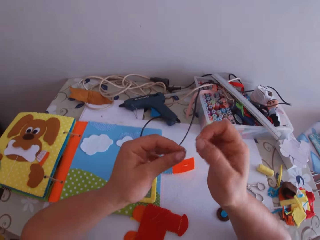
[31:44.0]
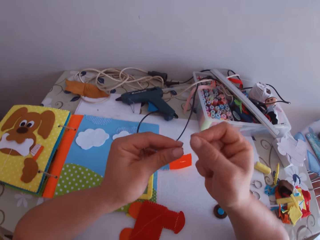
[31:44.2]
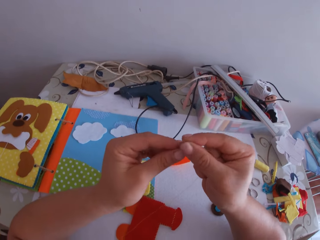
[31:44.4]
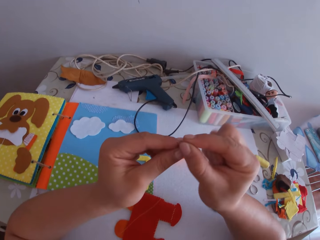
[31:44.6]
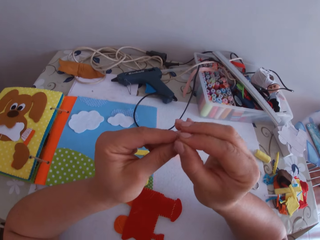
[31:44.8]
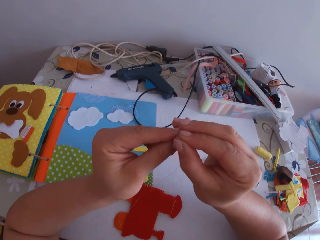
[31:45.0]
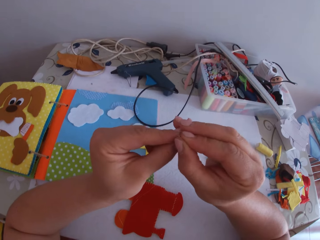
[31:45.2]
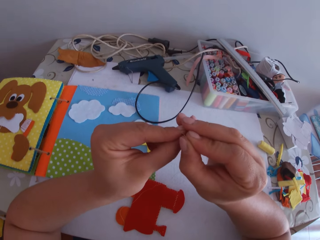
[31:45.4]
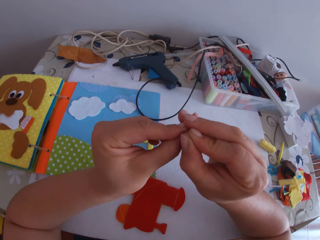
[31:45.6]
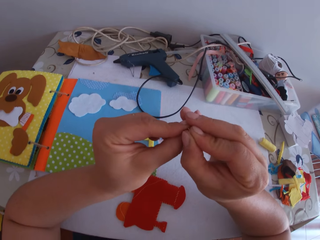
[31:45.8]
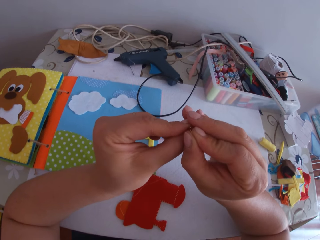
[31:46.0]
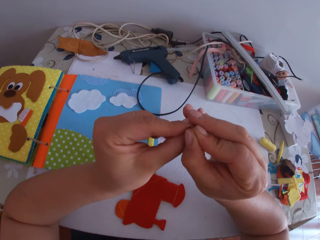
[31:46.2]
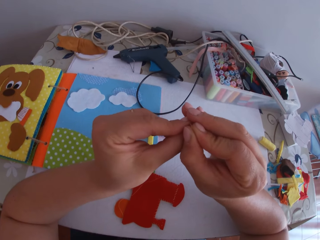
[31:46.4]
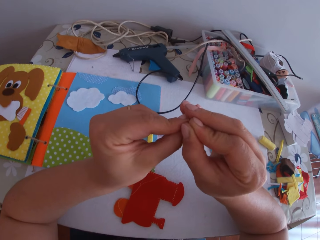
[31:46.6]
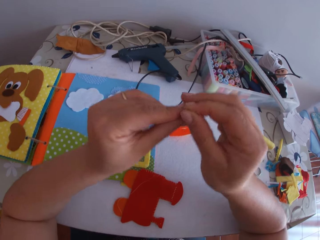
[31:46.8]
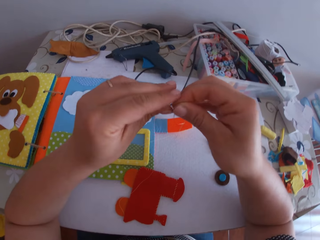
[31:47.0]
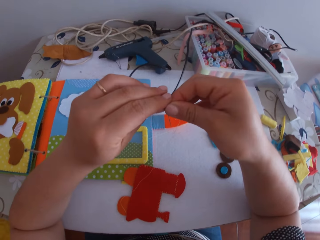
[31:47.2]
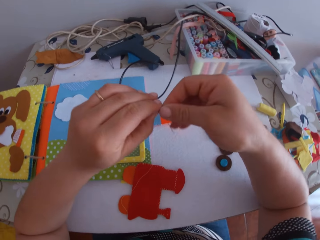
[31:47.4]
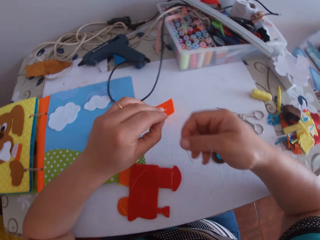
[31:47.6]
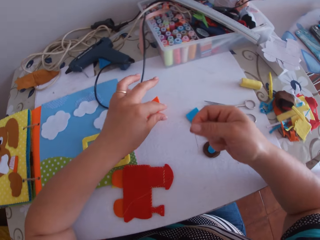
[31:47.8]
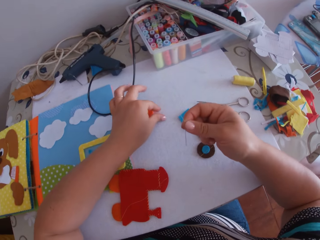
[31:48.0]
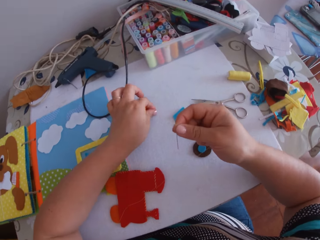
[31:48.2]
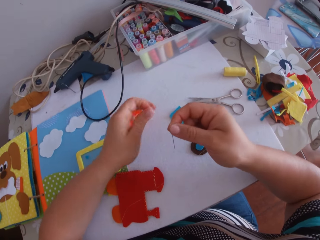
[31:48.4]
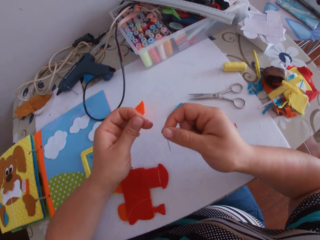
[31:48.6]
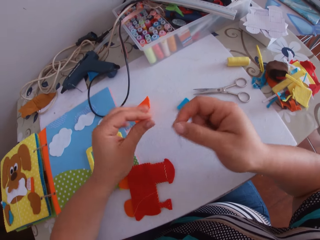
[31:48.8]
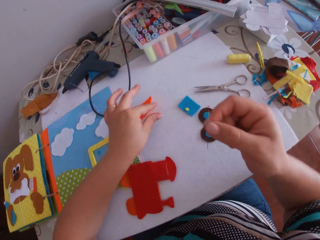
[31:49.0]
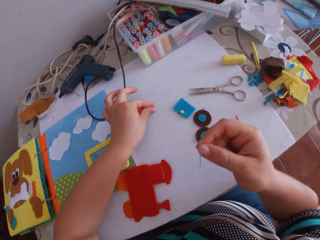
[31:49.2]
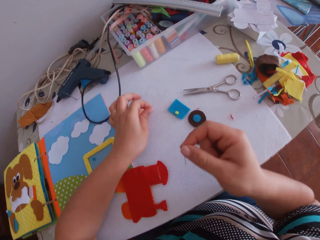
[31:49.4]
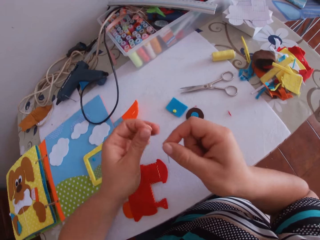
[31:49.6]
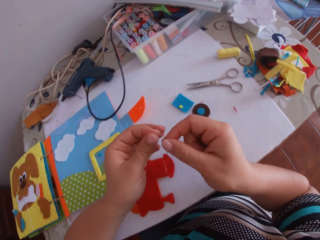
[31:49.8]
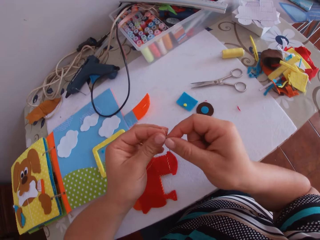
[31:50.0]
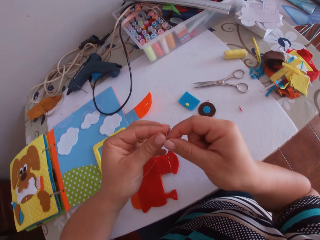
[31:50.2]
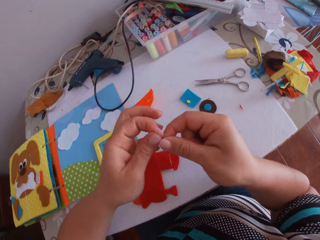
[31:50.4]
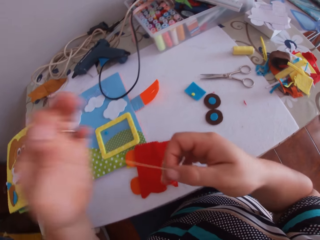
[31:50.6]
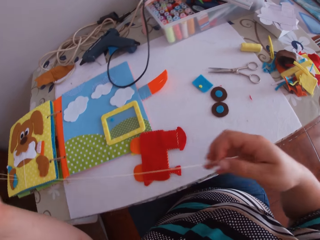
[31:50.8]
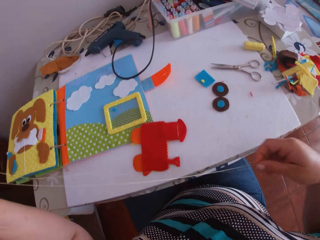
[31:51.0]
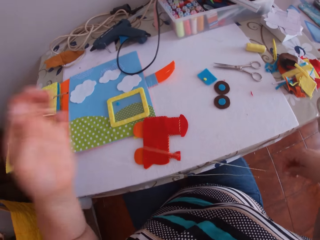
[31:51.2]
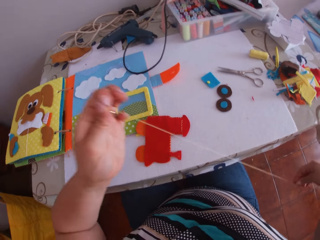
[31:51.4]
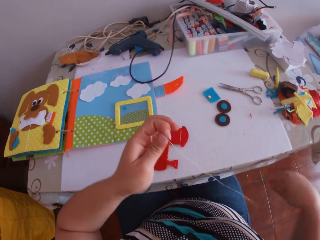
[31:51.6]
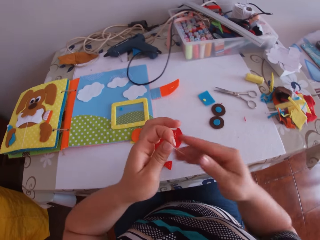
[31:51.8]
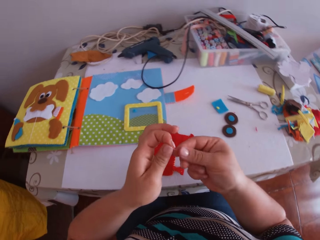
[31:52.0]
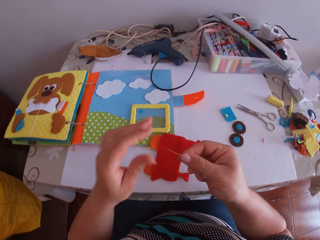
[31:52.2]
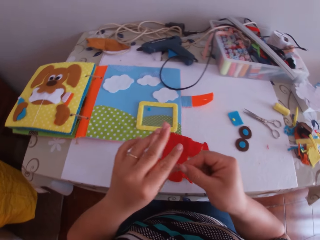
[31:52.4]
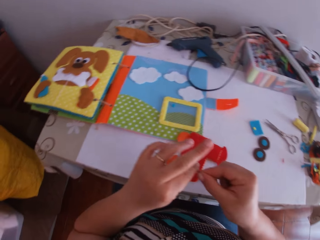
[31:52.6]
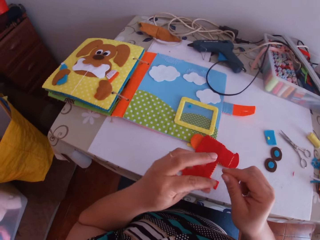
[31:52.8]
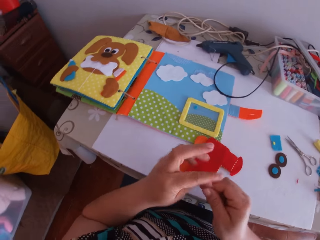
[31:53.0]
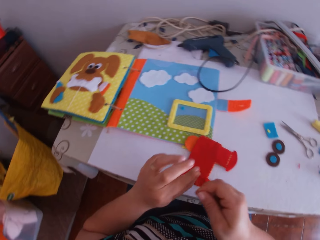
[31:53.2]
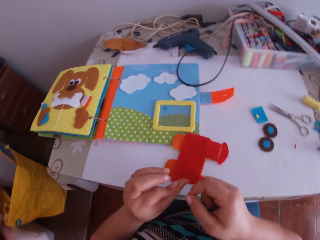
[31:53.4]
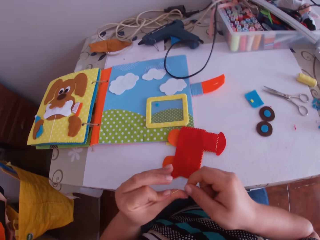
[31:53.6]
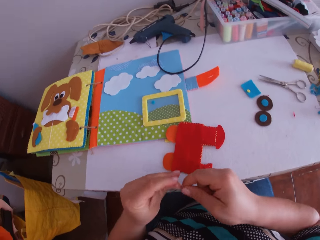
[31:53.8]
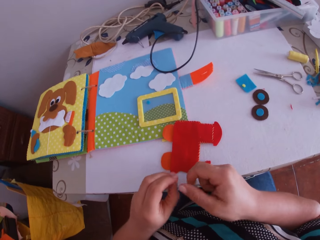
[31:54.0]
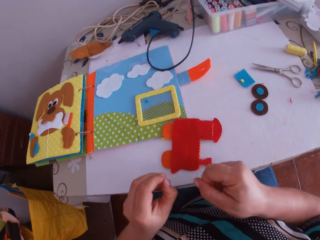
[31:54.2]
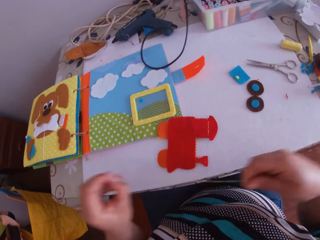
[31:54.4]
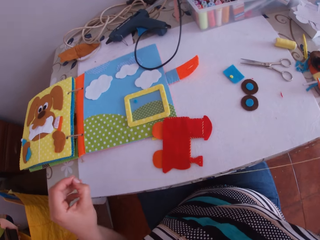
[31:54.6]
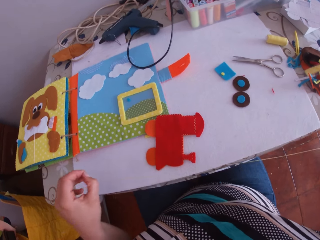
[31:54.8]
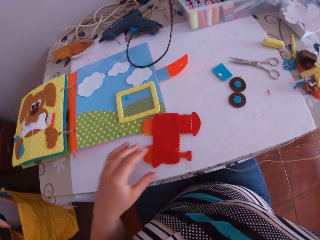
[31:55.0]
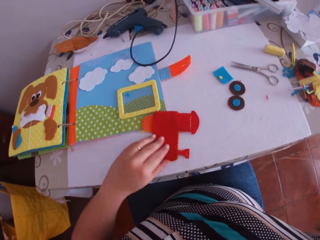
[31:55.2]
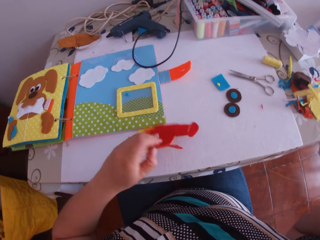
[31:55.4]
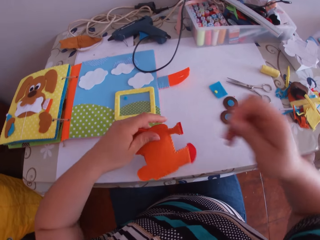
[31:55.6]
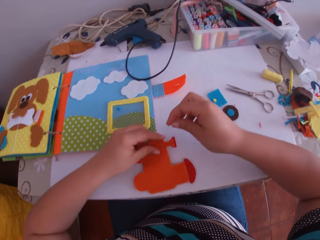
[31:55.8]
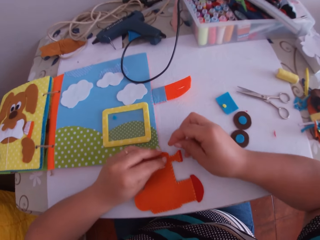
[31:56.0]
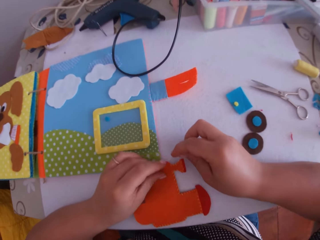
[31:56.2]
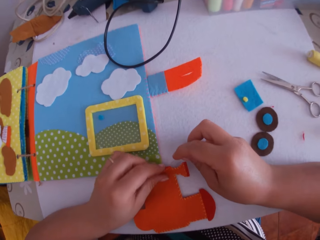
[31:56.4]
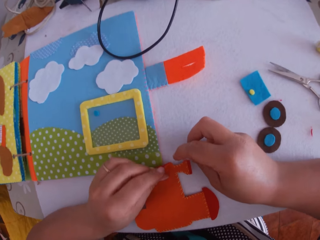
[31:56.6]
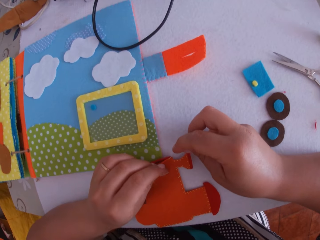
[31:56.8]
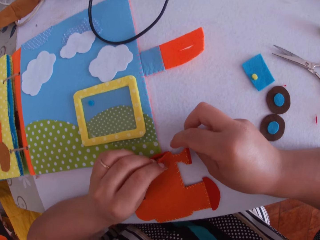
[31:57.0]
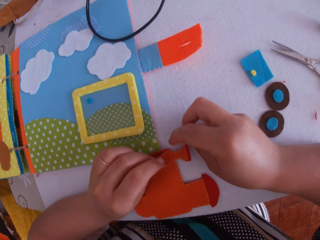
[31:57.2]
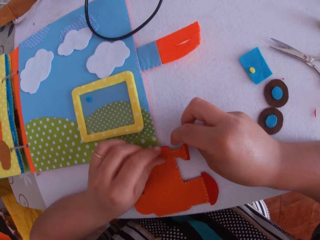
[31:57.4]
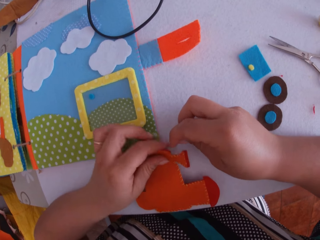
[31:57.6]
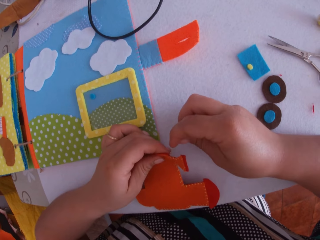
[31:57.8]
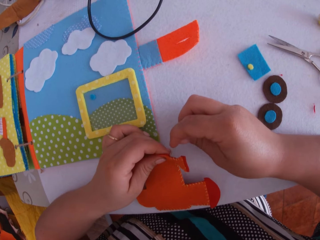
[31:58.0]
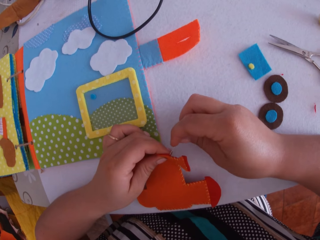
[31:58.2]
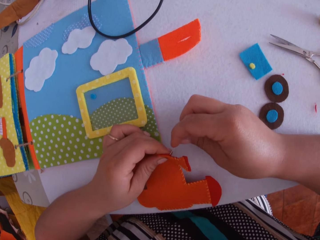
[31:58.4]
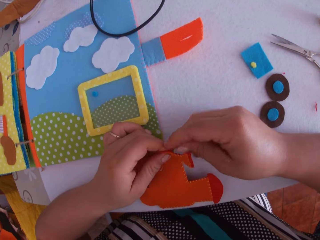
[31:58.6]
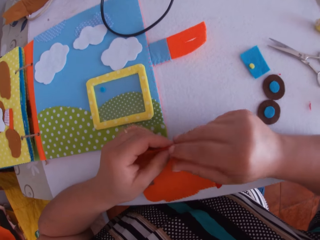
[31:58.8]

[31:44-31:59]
The camera wearer puts the thread on the sewing needle. She pulls the thread with the left hand. She swings a hand. She picks up the thread. She pulls the thread with the left hand. She swings a hand. She holds the thread with the right hand. She knots the thread with both hands. She picks up the paper train or felt train craft on the table with her left hand. She swings a hand. She swings a hand again. She sews the paper train with the needle in her right hand. She holds the felt train craft with the left hand.

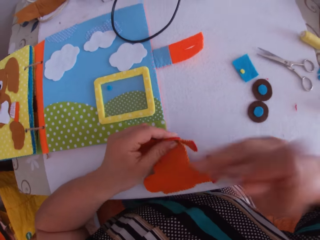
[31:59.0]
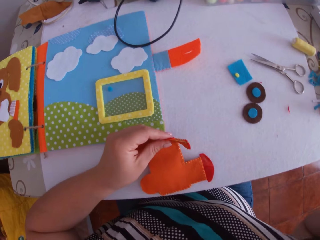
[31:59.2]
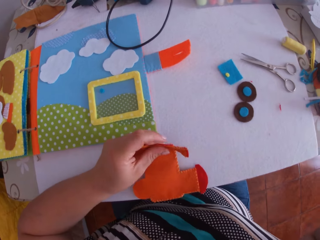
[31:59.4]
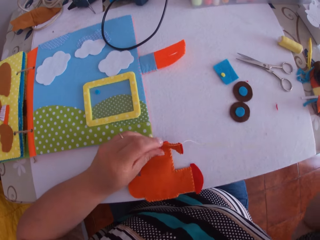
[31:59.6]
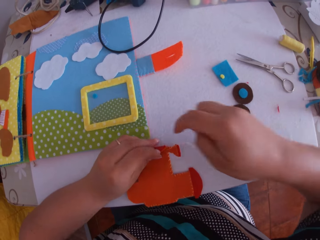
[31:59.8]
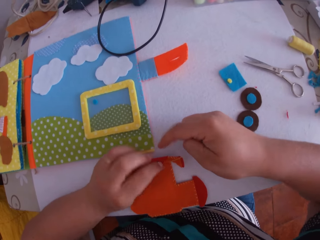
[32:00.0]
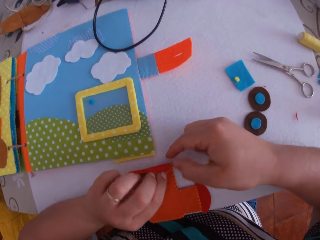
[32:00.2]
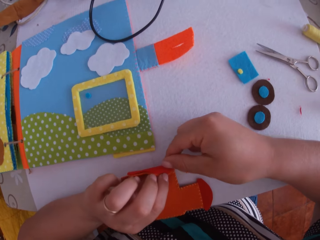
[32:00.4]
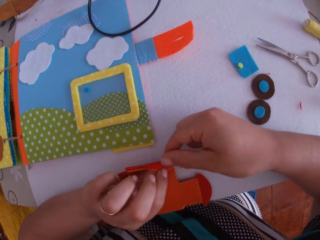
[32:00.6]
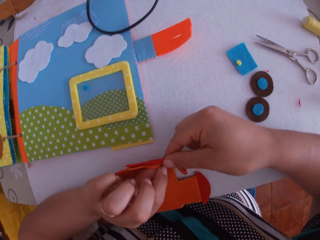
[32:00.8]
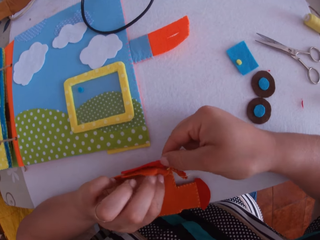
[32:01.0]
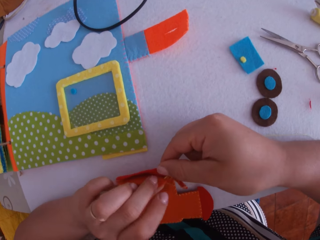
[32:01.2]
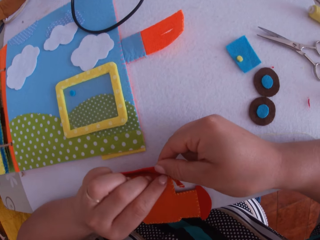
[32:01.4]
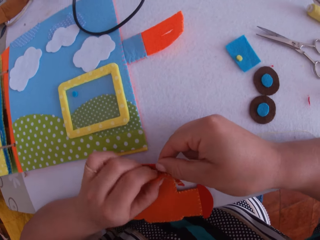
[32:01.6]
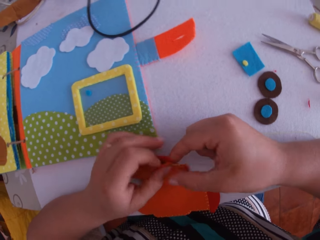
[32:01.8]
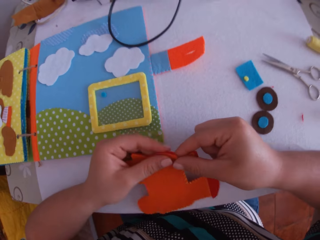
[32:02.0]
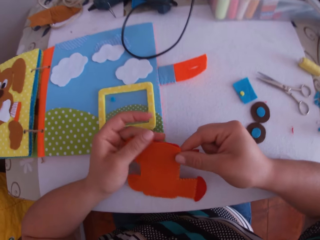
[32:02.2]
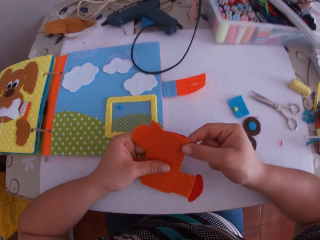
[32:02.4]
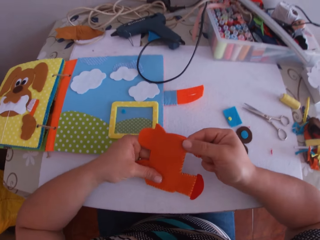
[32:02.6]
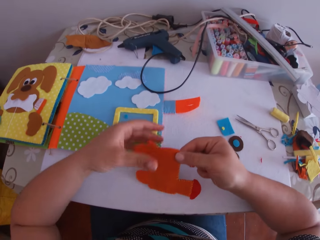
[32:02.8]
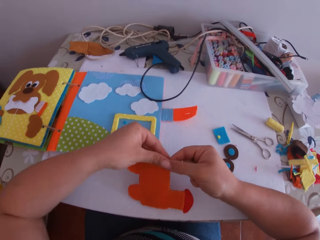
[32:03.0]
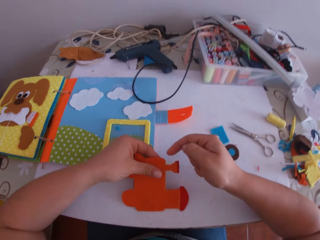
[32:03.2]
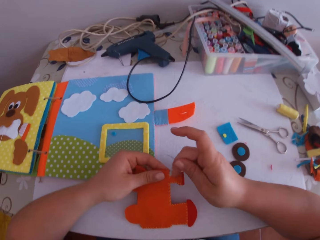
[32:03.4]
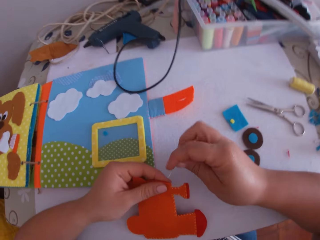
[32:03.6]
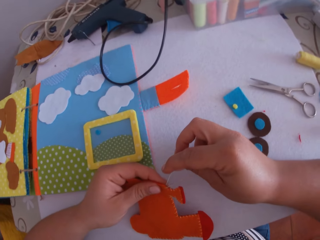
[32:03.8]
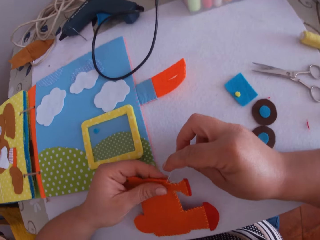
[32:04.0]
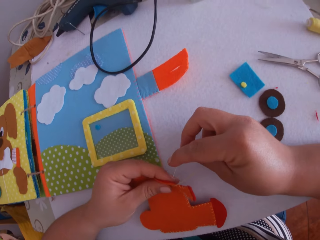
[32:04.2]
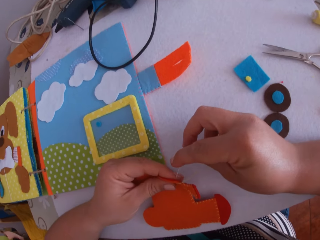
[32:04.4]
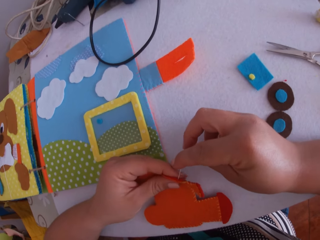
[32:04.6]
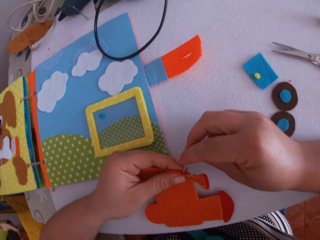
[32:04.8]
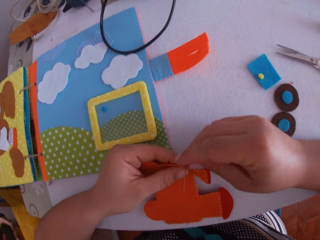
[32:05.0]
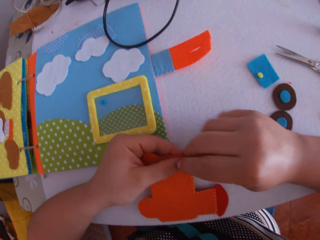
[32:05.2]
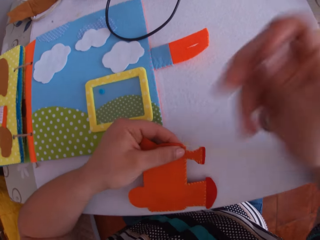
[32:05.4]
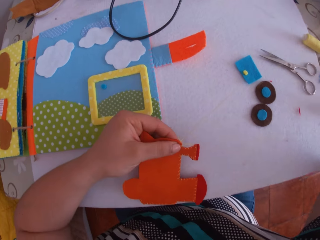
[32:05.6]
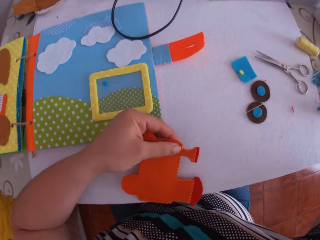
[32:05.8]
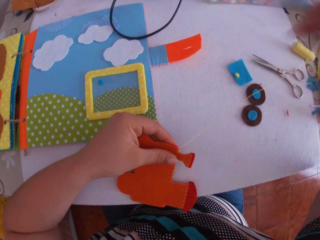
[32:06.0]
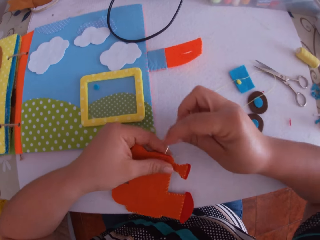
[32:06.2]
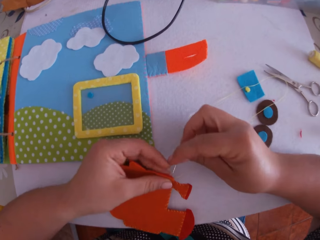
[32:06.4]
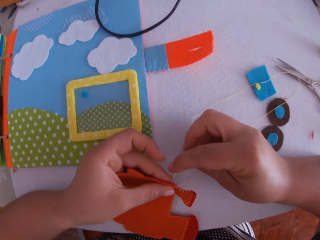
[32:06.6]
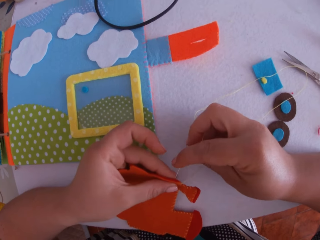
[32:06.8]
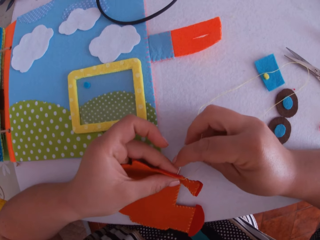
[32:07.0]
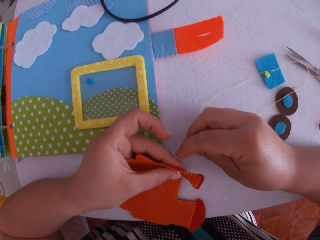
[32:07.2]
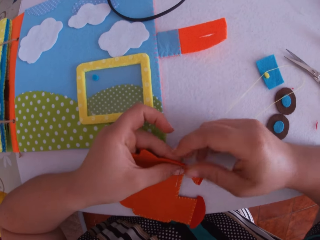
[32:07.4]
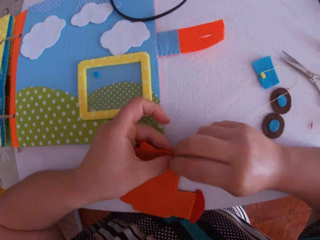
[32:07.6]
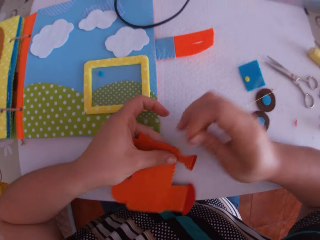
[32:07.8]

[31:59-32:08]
The camera wearer sews the felt train craft using a sewing needle and a thread. They swing a hand. They touch the felt train craft. They hold the felt train craft with the right hand. They touch the felt train craft. They swing a hand and hold the felt train craft with the right hand. They sew the felt train craft using the sewing needle and the thread.
